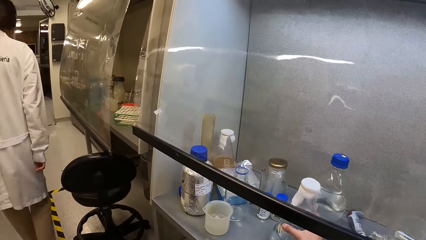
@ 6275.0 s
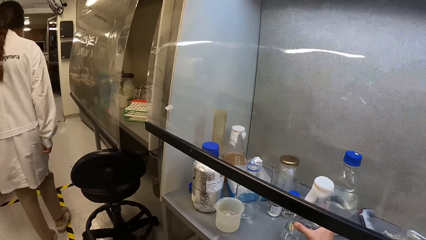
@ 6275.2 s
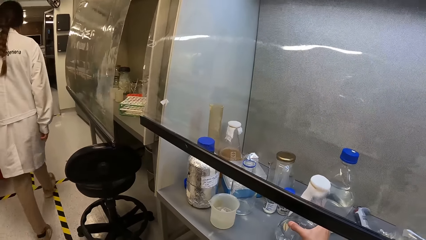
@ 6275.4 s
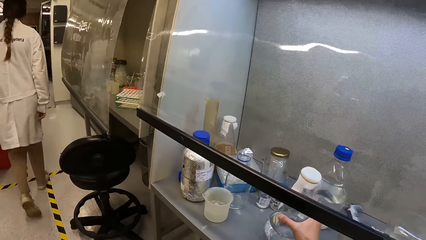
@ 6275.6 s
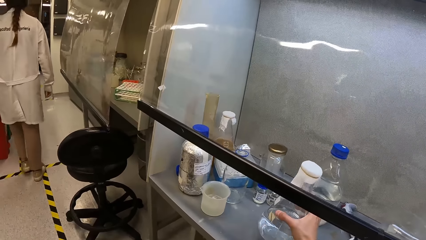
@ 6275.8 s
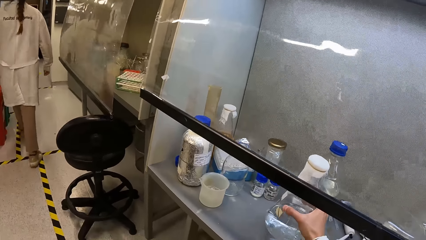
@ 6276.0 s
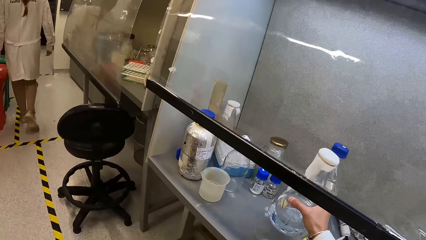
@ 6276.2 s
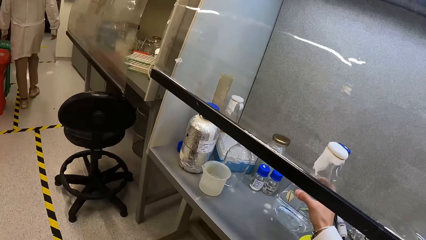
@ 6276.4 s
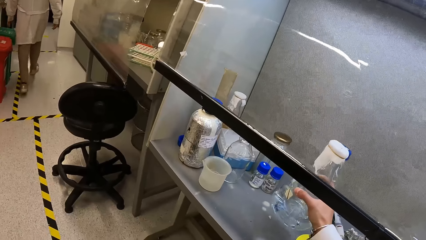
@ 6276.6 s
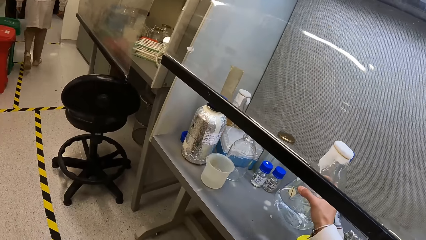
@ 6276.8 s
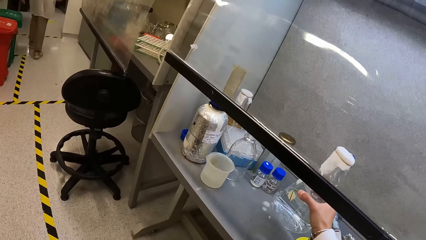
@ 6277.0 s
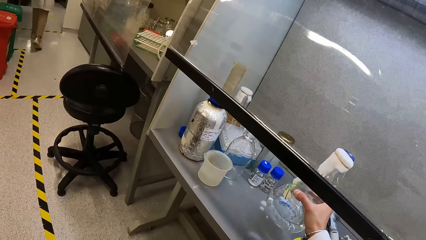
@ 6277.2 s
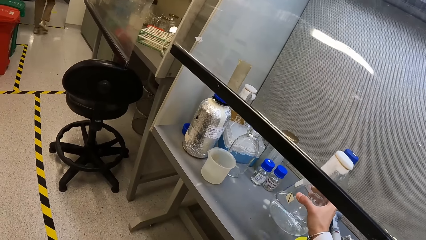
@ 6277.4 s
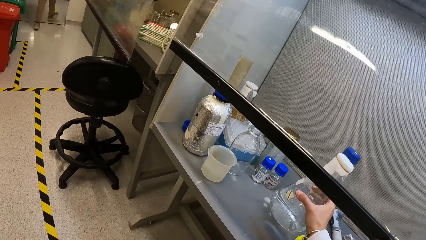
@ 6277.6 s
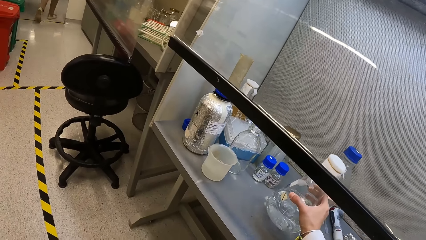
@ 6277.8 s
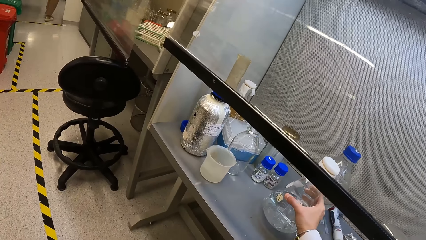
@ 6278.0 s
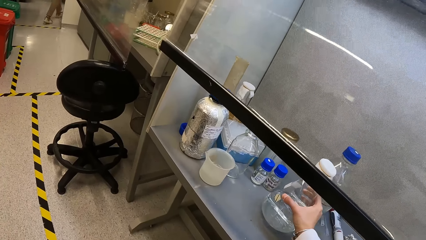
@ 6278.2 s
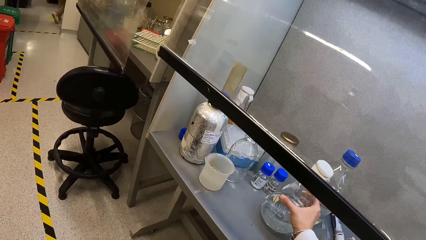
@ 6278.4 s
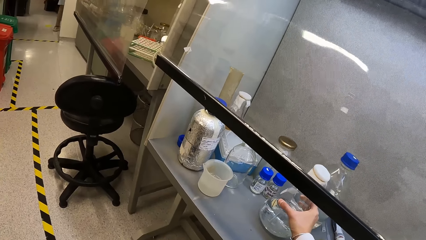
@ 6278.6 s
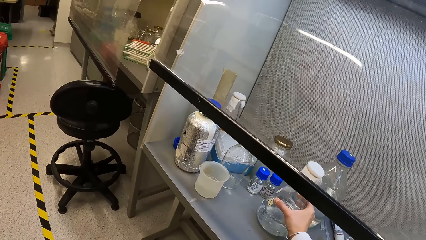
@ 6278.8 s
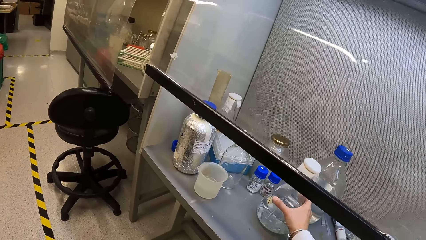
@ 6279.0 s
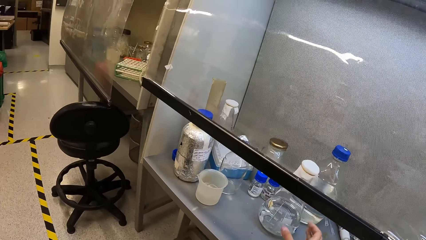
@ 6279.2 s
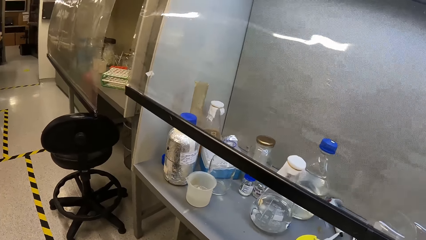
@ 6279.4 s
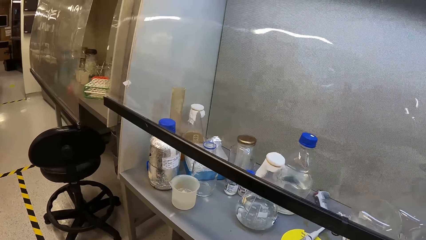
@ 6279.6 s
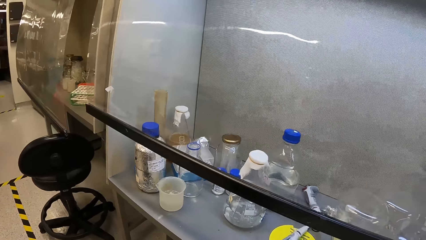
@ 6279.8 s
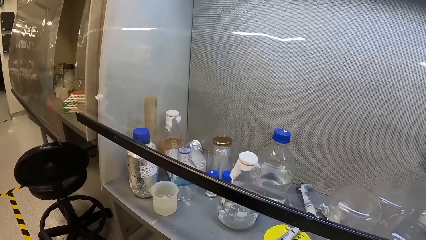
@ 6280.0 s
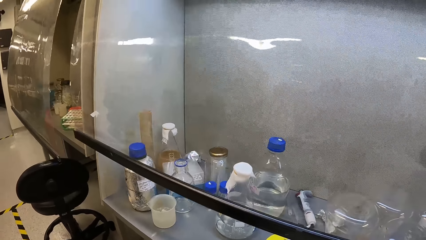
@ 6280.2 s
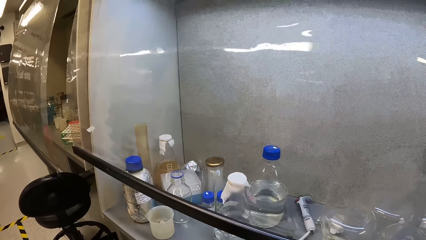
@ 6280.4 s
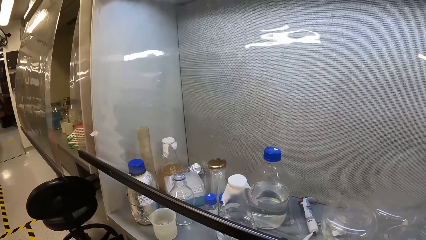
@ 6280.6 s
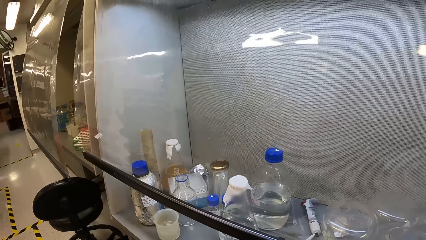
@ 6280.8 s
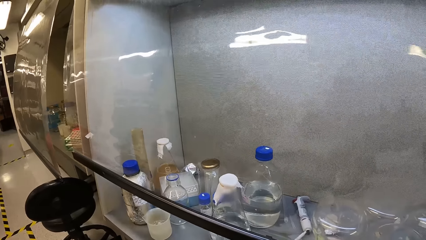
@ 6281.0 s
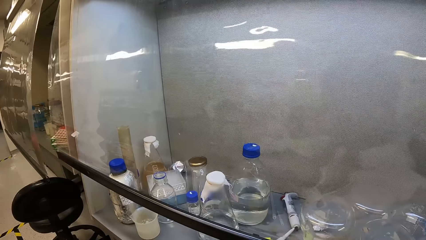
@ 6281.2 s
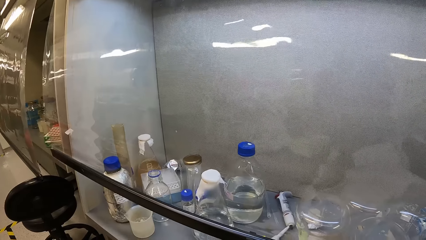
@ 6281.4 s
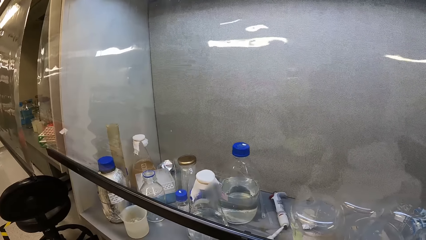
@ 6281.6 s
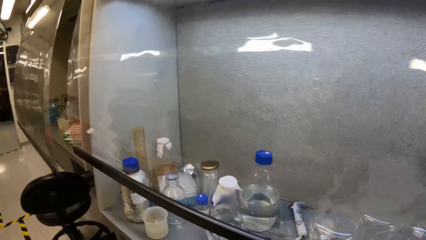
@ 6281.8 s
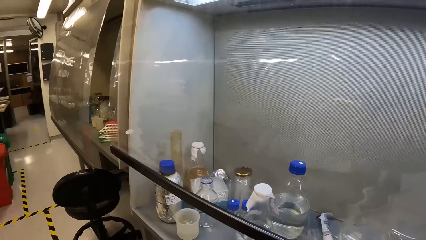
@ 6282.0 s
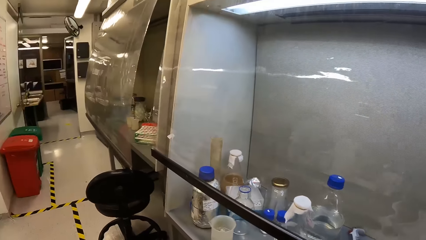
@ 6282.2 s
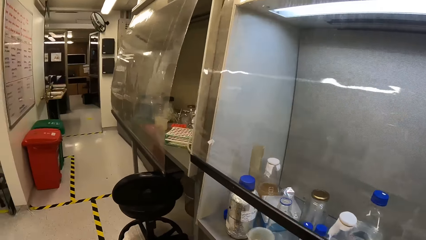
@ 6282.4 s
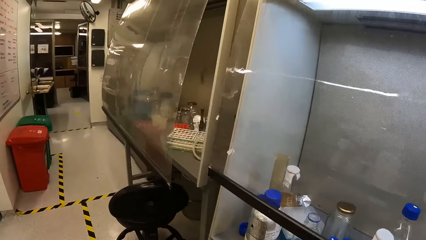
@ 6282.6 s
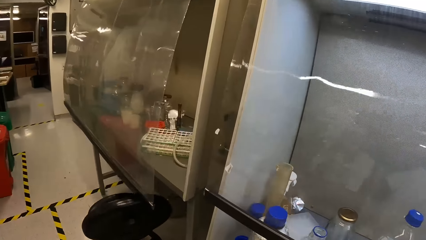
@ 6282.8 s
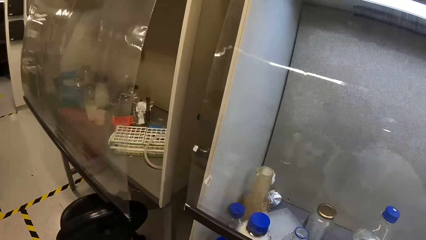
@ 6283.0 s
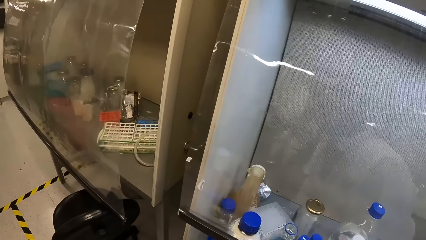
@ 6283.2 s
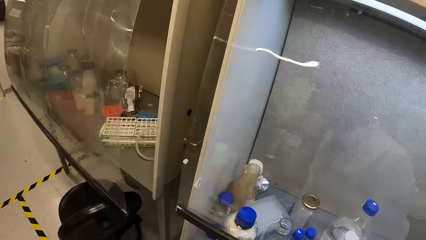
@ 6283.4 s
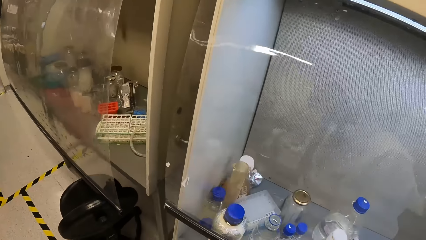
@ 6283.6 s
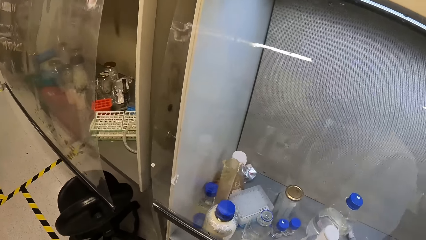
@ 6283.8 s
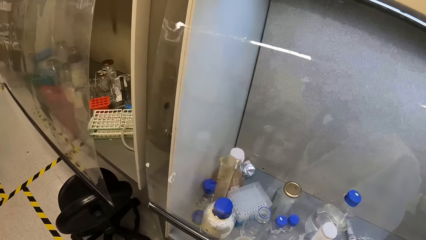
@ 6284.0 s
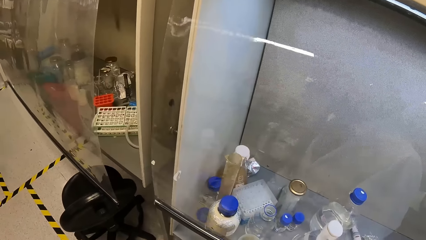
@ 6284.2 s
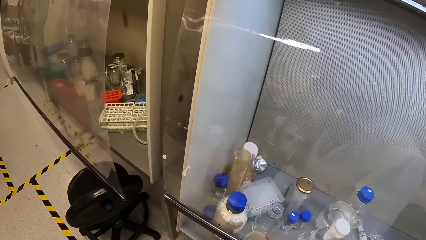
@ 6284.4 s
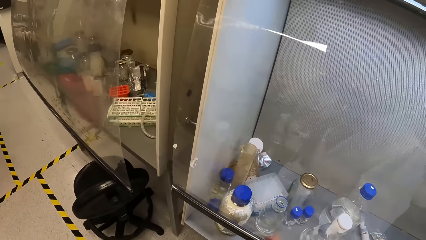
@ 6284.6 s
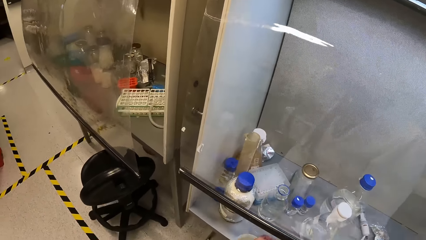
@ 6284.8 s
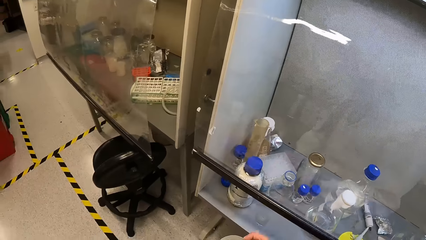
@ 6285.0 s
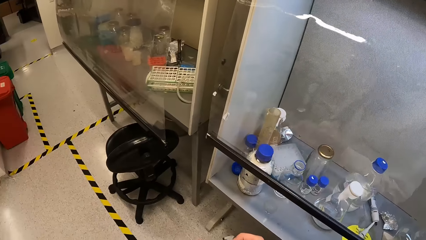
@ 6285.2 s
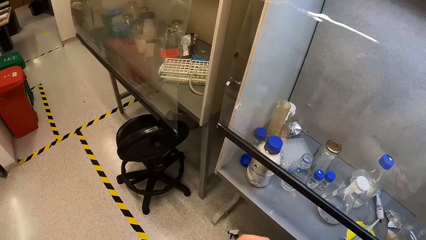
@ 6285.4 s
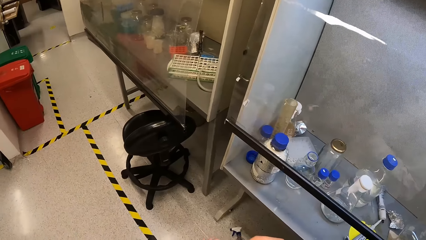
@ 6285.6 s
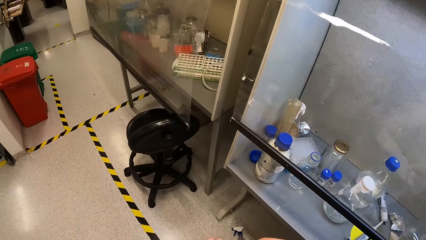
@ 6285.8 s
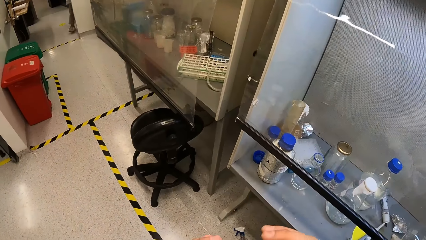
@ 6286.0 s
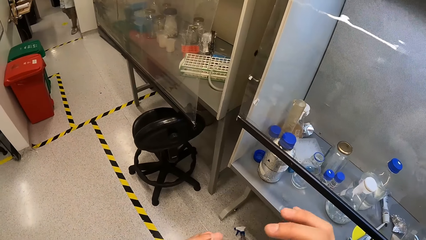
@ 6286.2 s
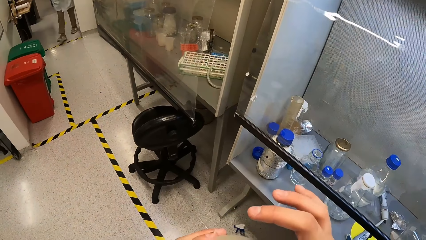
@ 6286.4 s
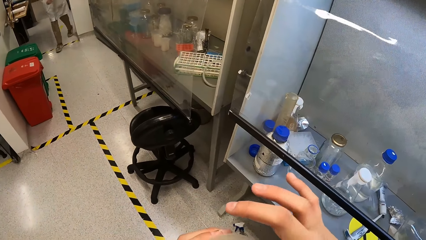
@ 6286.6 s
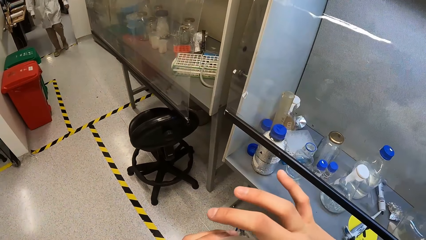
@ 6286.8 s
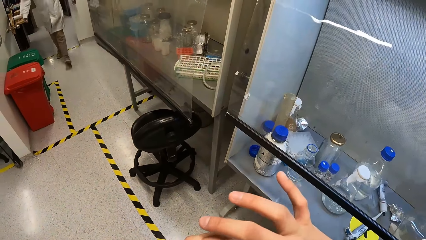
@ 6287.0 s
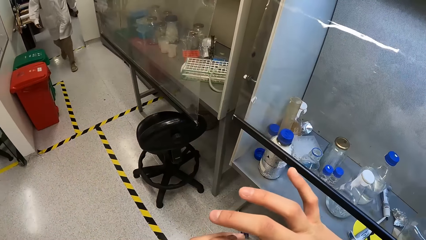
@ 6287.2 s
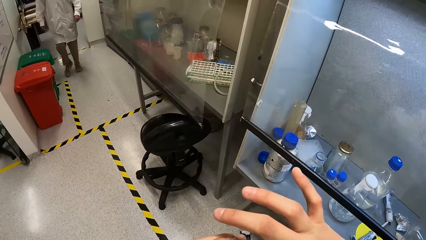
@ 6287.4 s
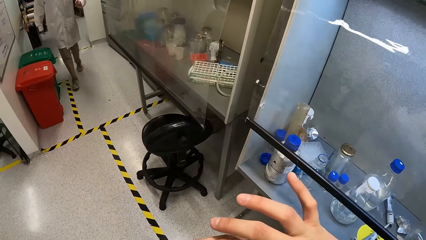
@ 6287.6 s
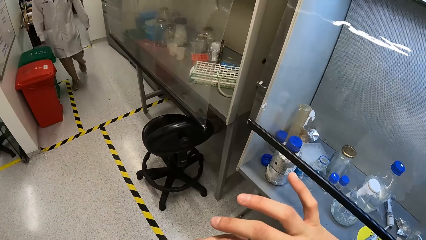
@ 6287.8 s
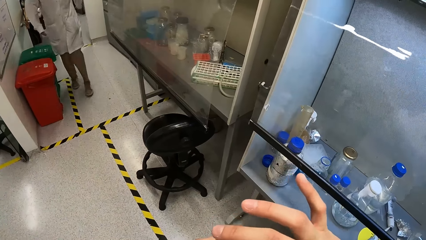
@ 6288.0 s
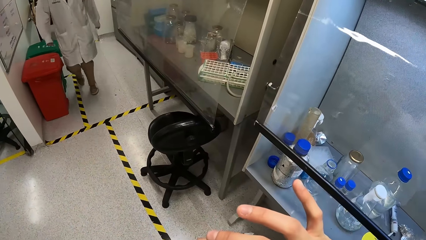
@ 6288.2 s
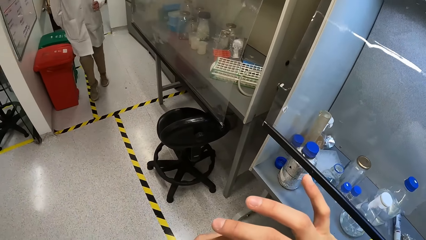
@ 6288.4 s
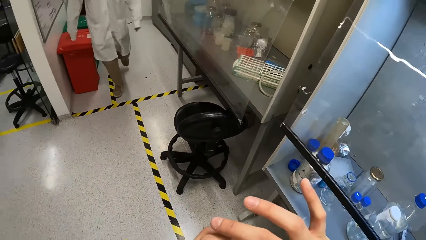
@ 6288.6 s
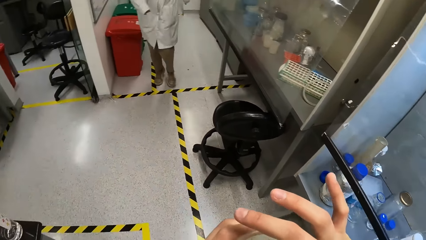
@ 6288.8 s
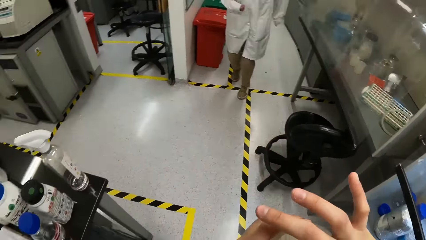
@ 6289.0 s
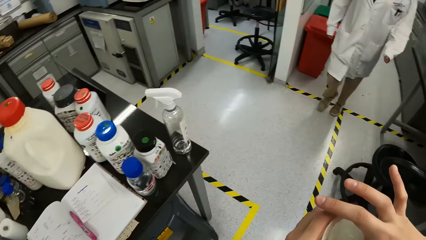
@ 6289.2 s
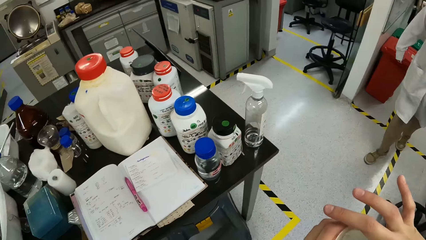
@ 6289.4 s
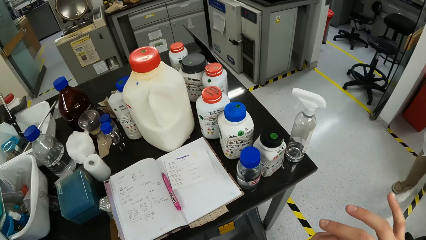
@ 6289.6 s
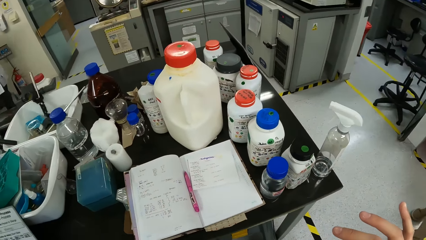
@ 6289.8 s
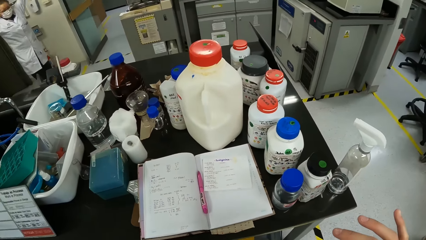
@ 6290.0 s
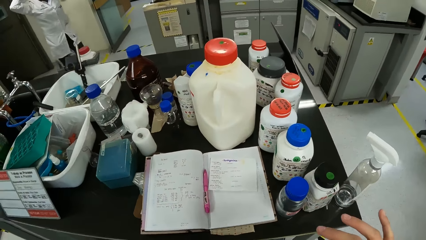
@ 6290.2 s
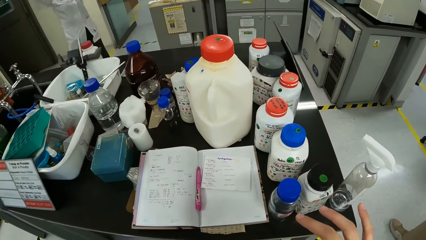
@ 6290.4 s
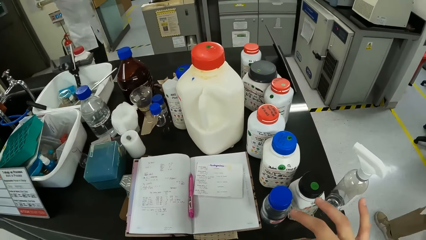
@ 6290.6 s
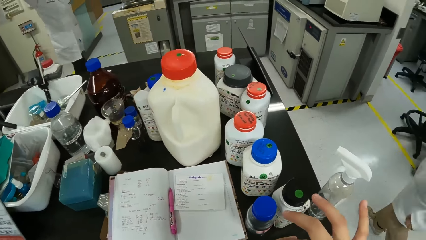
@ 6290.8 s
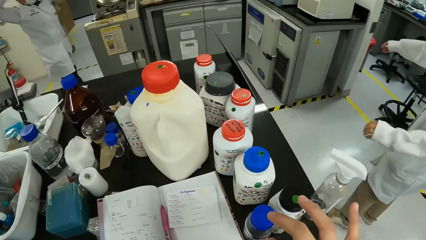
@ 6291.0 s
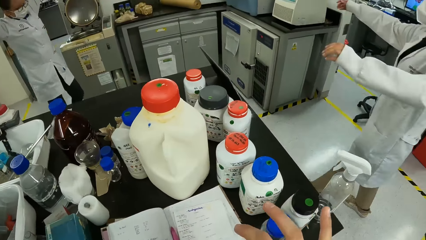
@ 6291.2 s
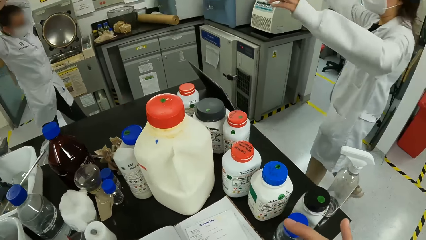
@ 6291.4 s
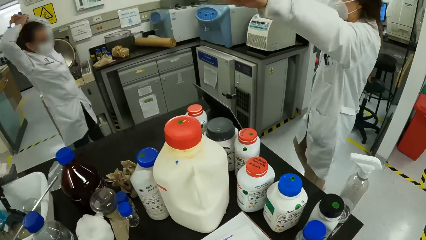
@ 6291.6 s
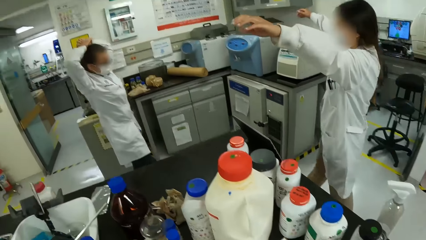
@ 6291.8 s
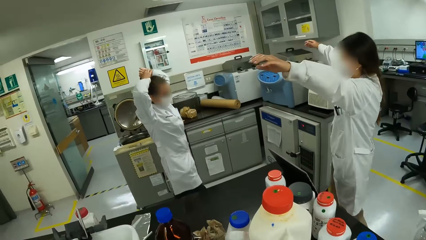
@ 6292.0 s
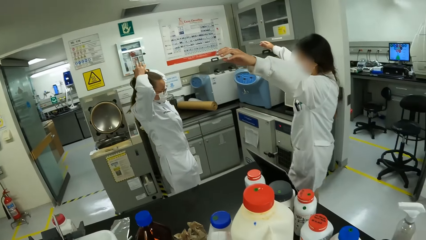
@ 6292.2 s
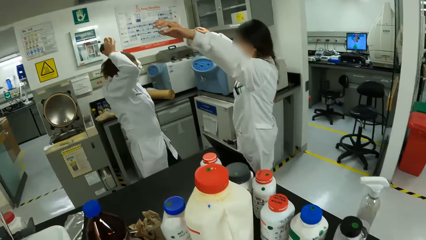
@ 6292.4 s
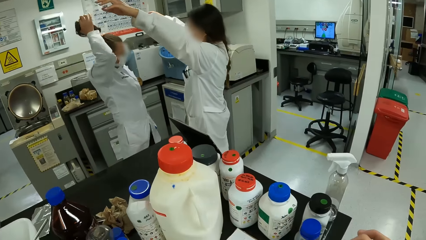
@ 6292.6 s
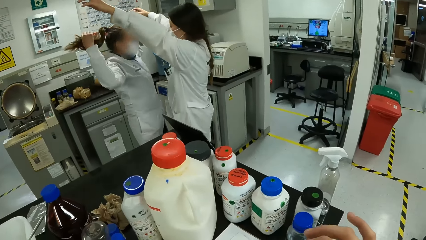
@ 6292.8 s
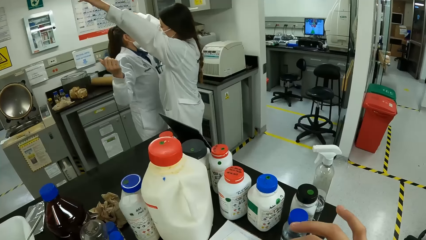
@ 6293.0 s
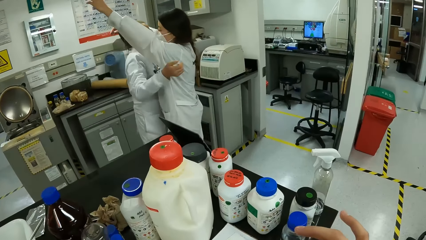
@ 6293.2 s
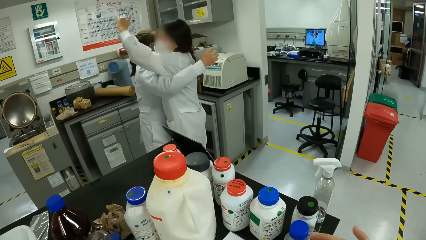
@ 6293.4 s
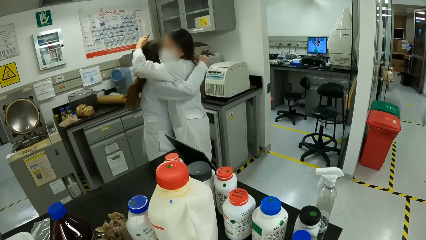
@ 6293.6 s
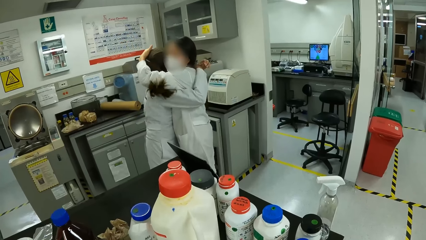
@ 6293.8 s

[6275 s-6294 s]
The camera wearer shakes the conical flask. She places the conical flask on the counter. She stares around. A person walks around. The camera wearer moves her hands. She stares around. Another person stretches out hands to hug the first person.
